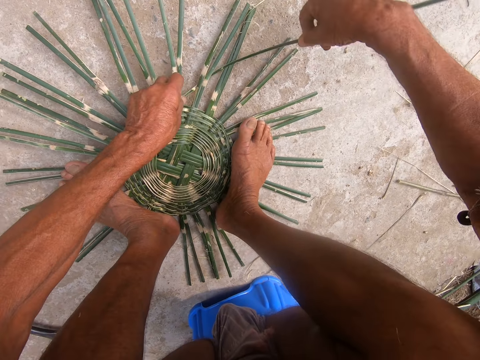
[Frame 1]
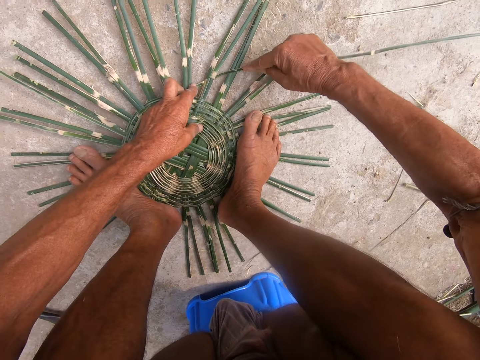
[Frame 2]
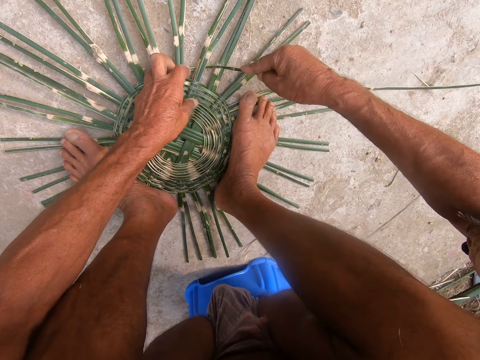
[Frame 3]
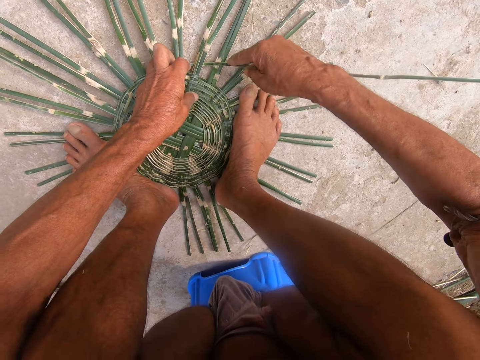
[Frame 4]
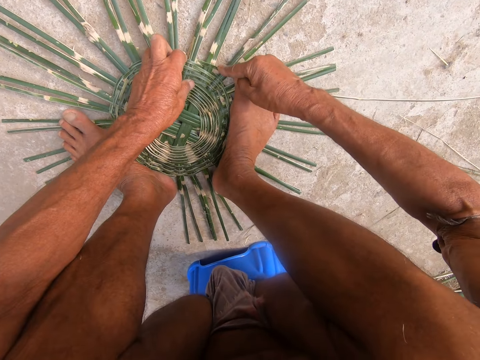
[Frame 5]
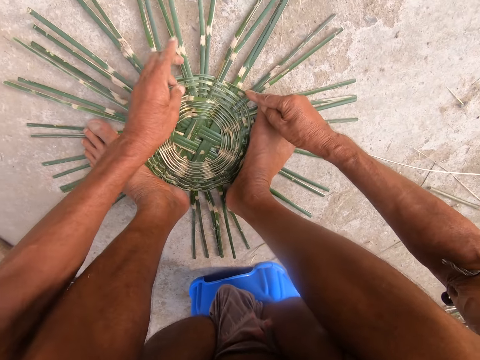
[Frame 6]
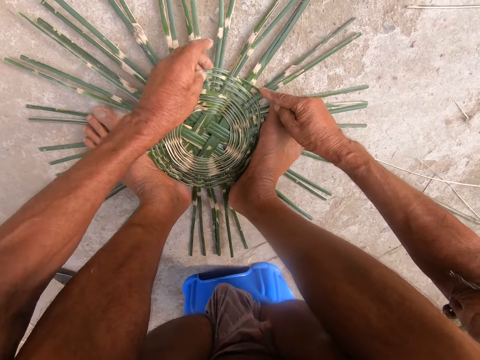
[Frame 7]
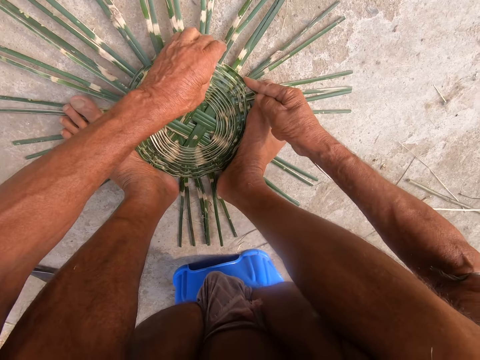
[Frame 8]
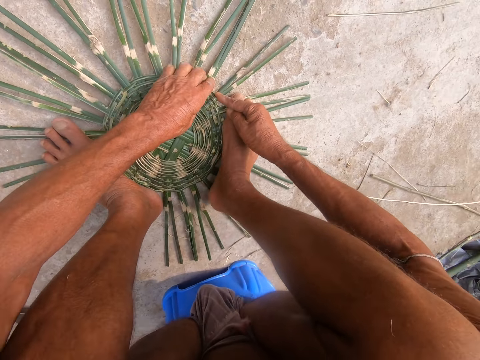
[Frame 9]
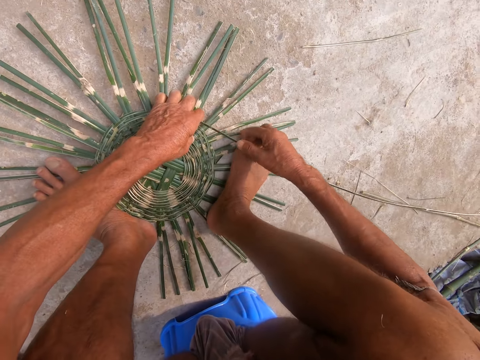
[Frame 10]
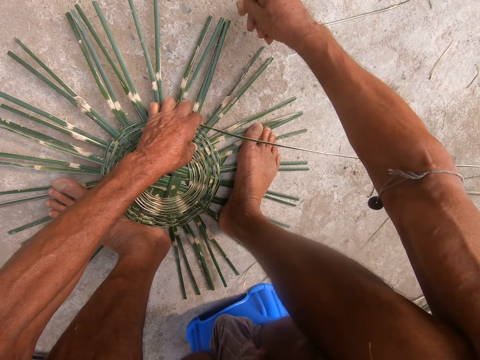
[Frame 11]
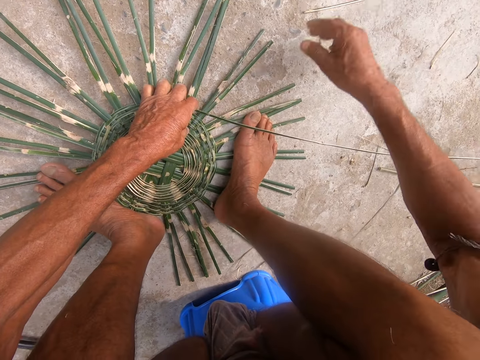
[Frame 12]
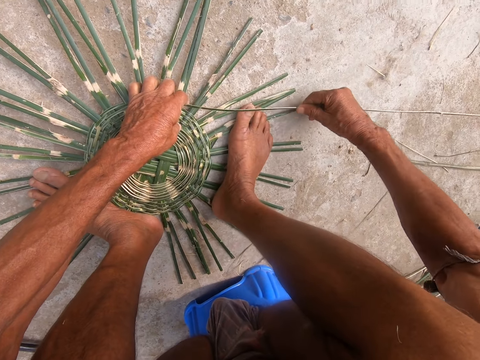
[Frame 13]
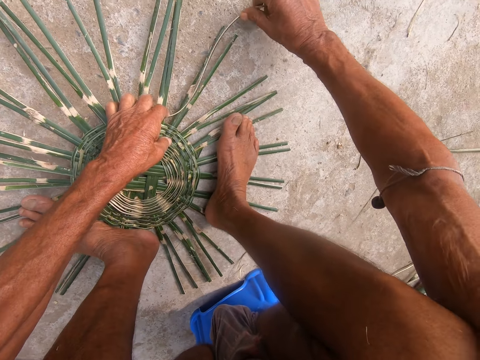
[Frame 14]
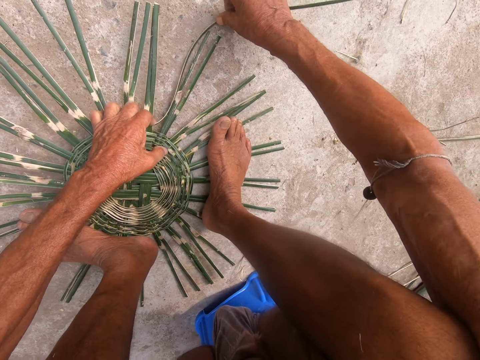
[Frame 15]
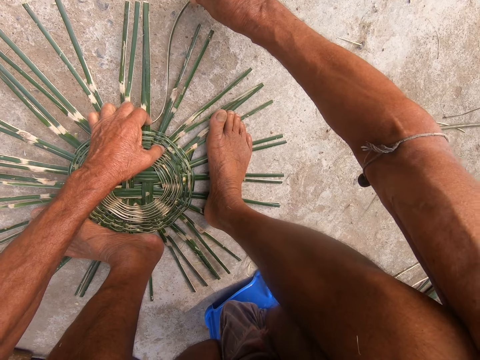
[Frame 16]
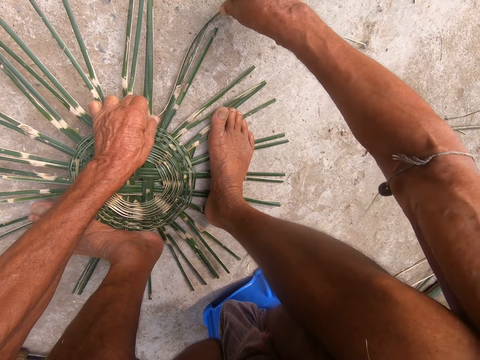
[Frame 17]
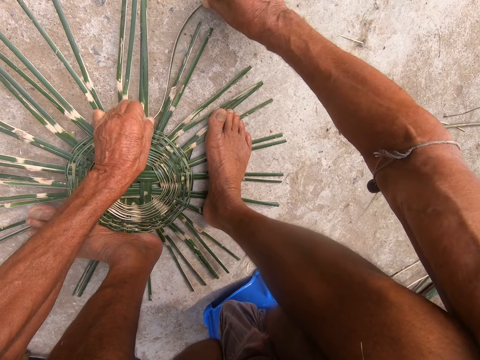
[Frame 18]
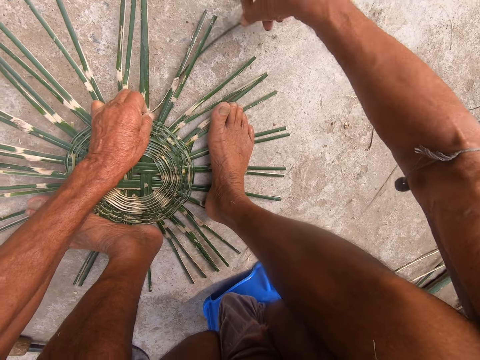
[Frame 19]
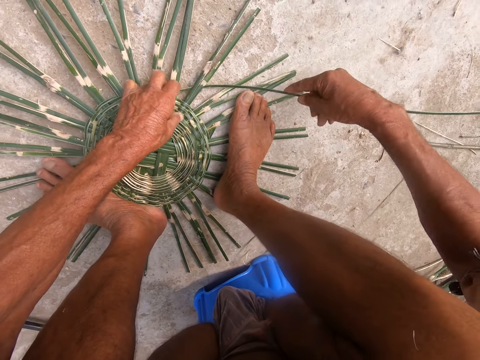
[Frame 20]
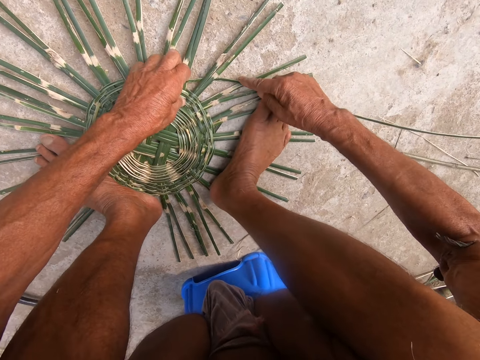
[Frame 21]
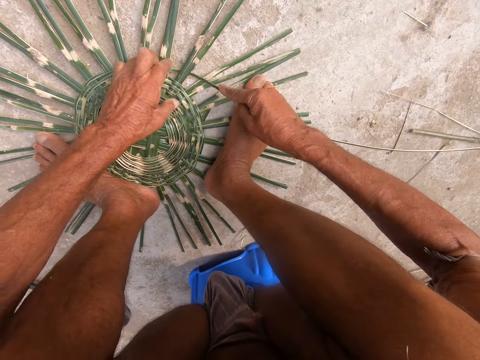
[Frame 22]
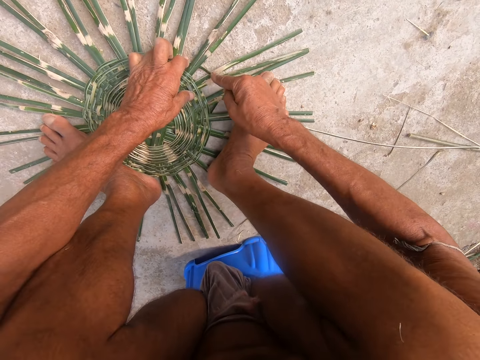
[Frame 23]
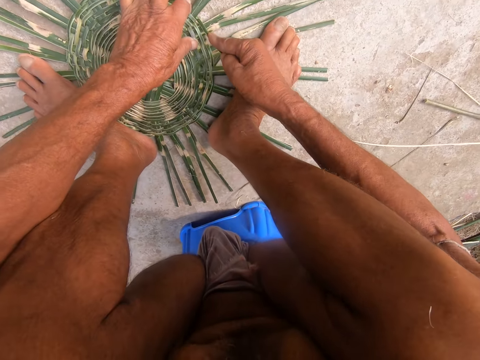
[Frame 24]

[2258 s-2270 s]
The camera wearer dialogues with a person. He peels a bamboo strip on the ground with his right hand. He weaves the basket with the bamboo strips on the ground with both hands.

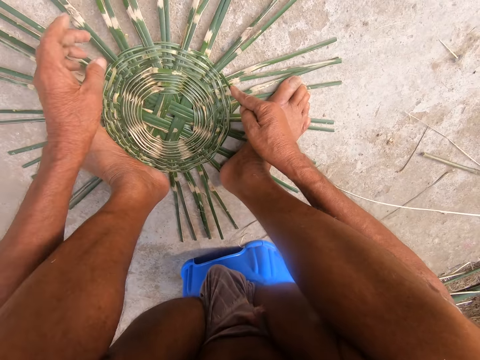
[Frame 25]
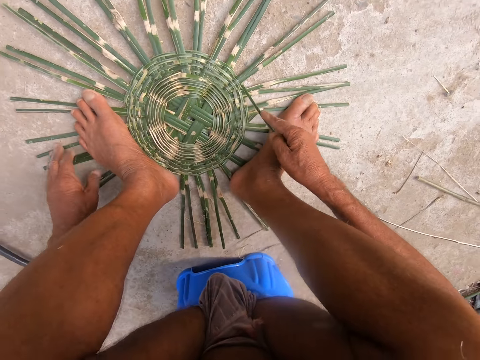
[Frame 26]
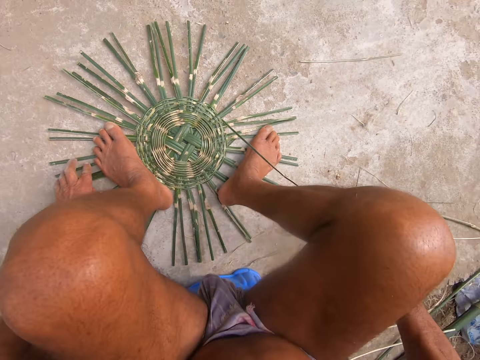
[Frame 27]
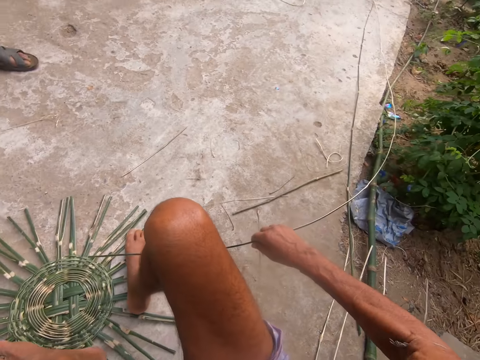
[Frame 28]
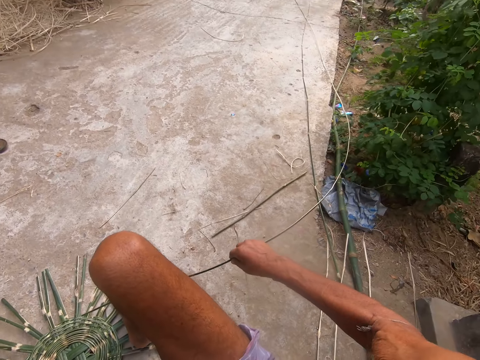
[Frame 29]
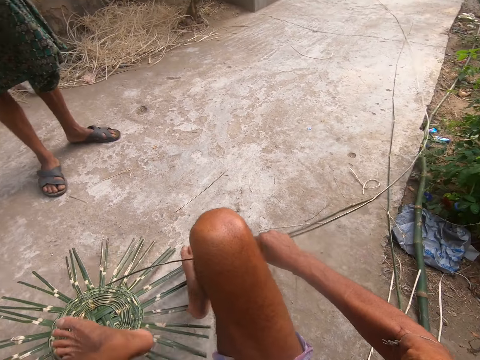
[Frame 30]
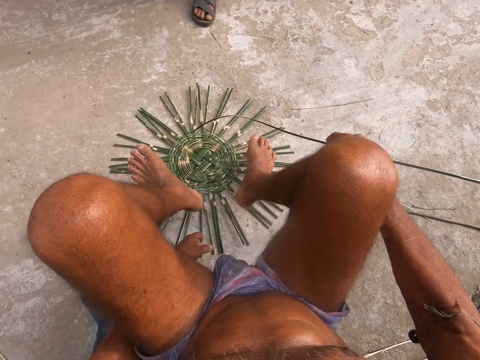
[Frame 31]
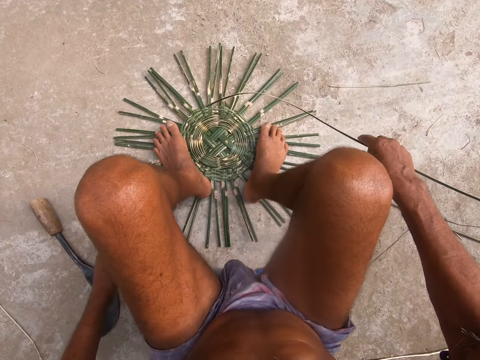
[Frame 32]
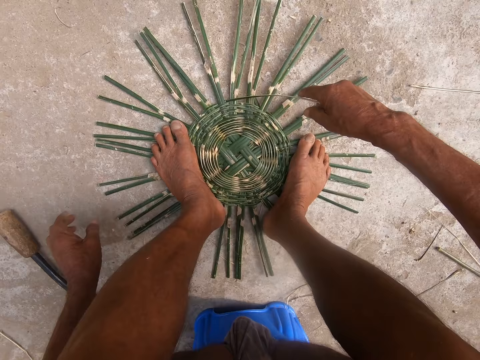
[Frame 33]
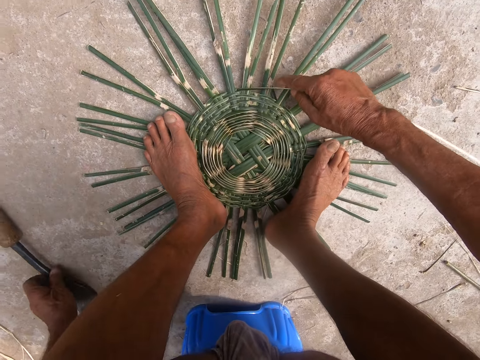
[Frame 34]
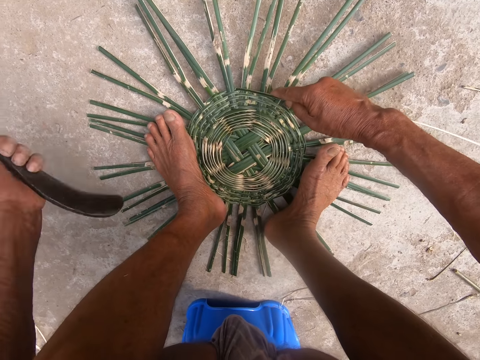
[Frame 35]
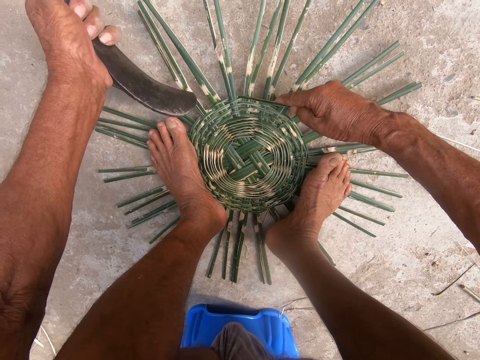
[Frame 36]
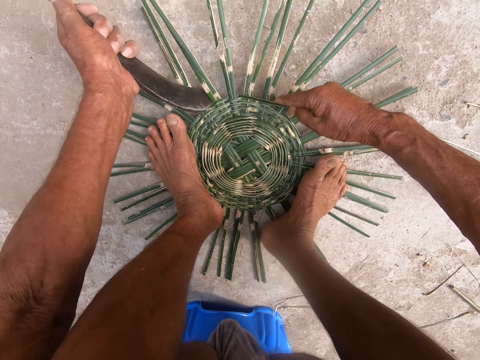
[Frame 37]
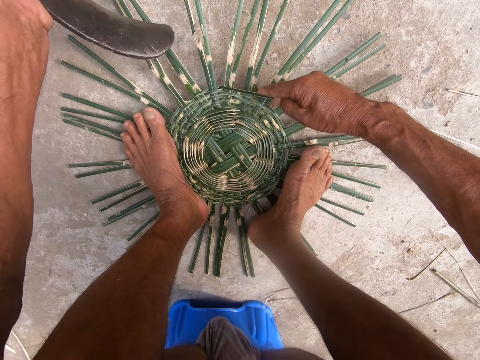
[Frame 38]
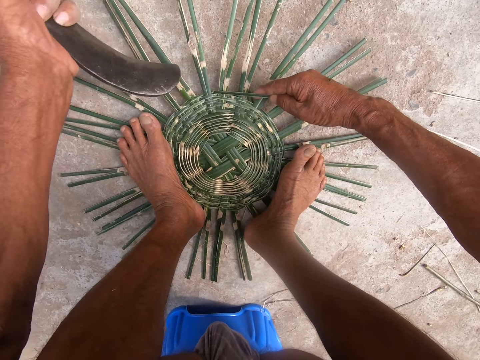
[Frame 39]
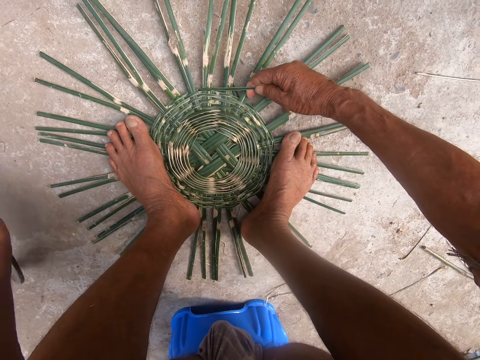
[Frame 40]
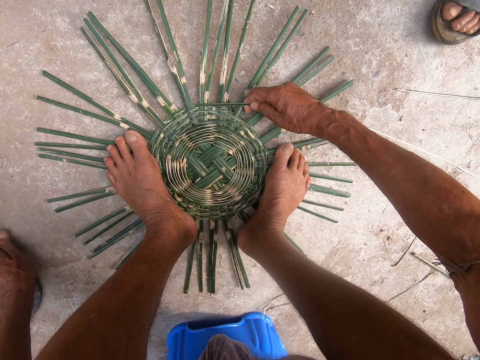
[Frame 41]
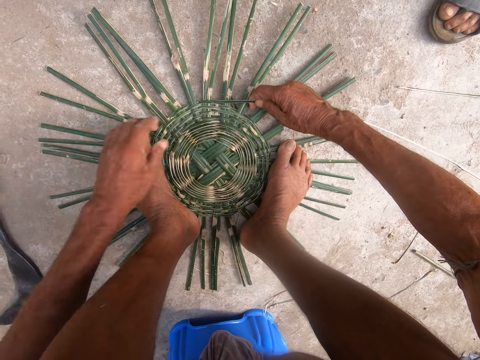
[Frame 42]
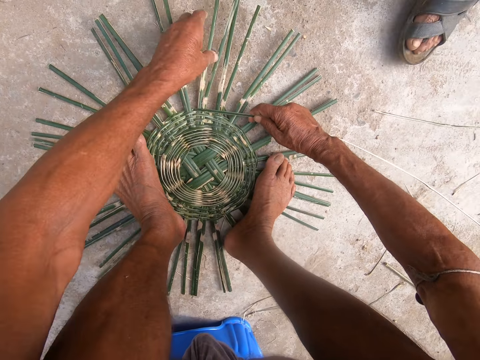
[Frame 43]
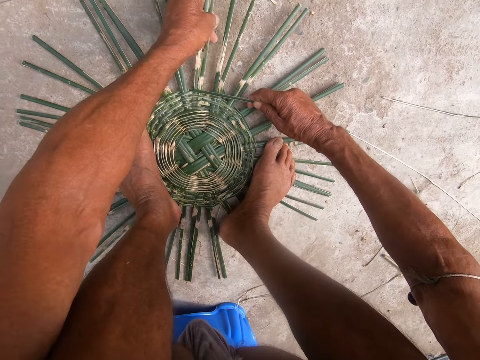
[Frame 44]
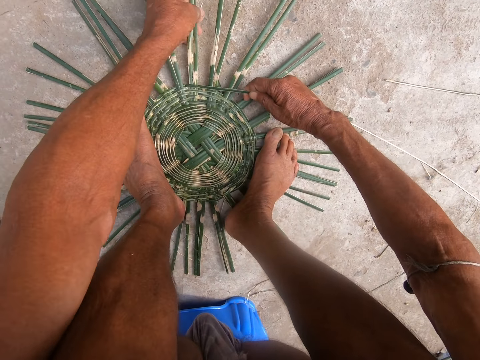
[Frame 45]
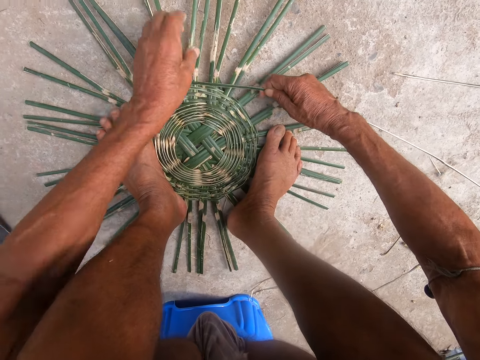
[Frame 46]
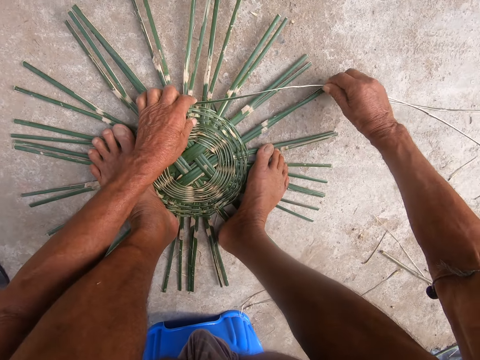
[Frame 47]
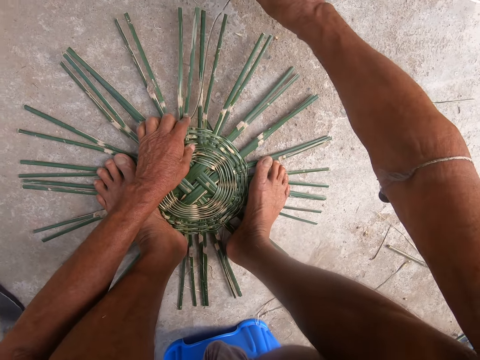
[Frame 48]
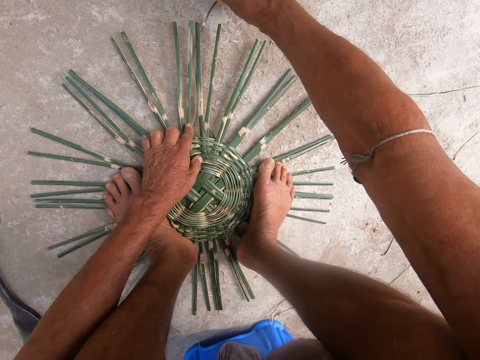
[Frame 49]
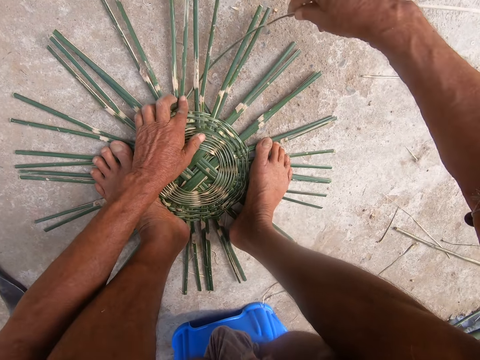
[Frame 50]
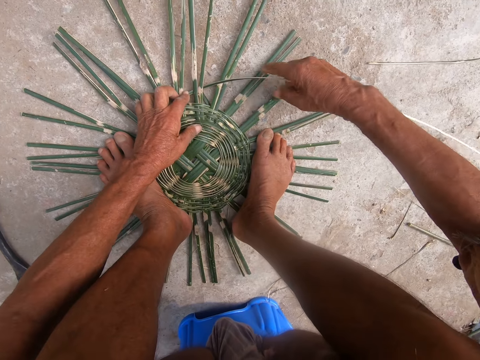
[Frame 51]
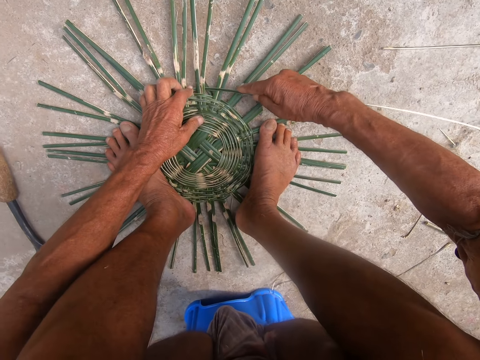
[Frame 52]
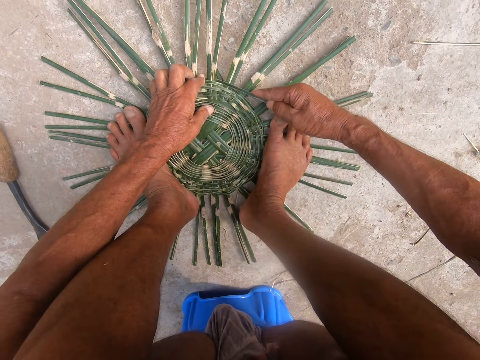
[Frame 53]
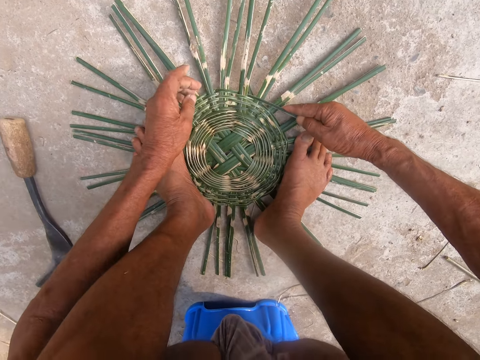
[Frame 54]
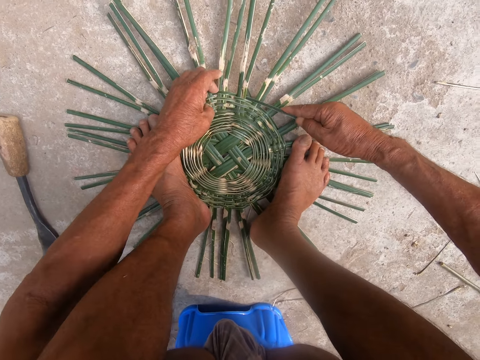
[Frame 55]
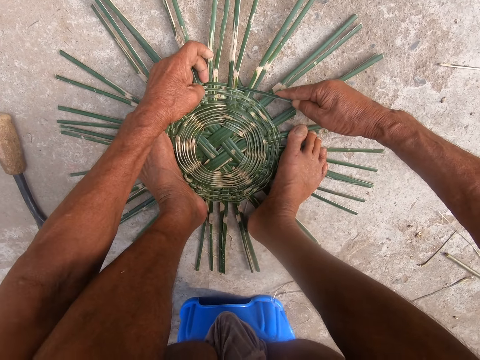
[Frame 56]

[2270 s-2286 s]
The camera wearer pulls the palm thatch. He adjusts the bamboo strips on the ground with his left hand. He converses with the man. He holds the bamboo strips on the ground with both legs. He rotates the palm thatch. He picks up the sickle knife from the ground with his left hand. He hits the bamboo strips on the ground with the sickle knife in his left hand. He dialogues with the man. He drops the sickle knife on the ground with his left hand. He adjusts the bamboo strips on the ground with his left hand. He weaves the basket with the bamboo strips on the ground with both hands.
